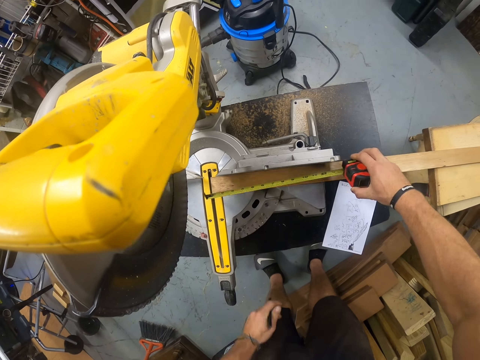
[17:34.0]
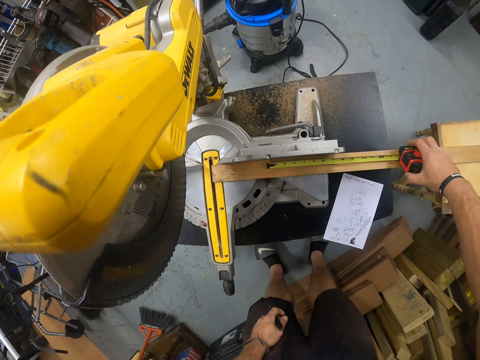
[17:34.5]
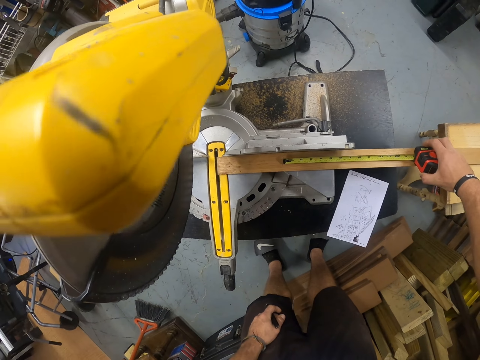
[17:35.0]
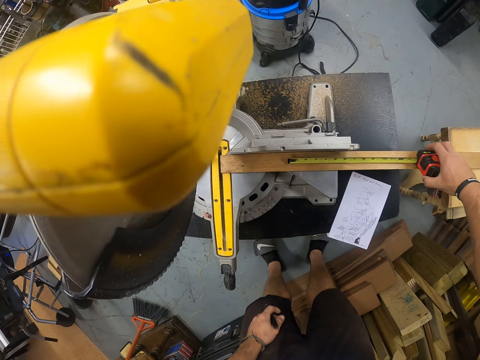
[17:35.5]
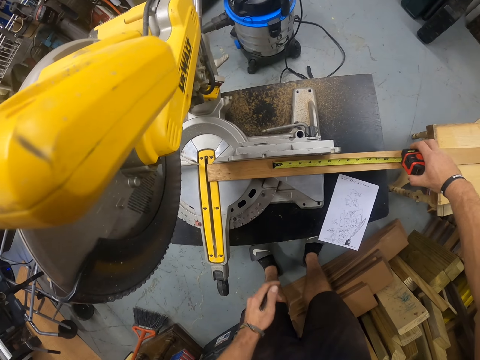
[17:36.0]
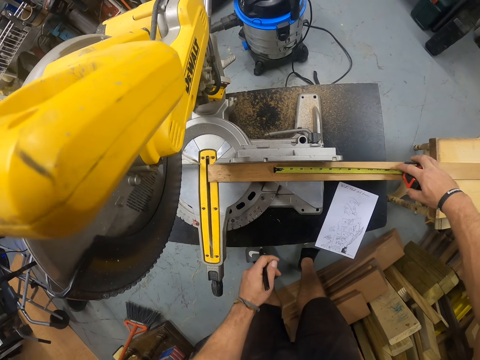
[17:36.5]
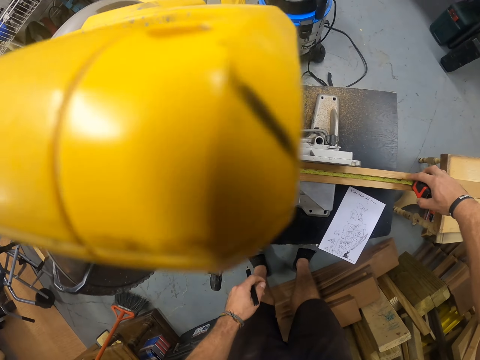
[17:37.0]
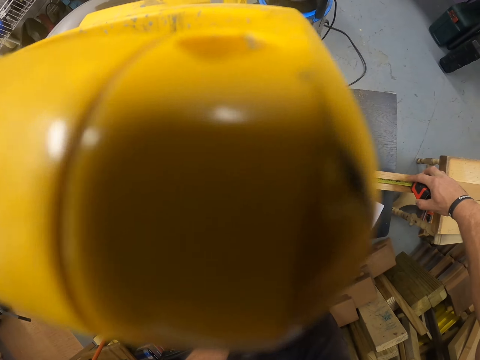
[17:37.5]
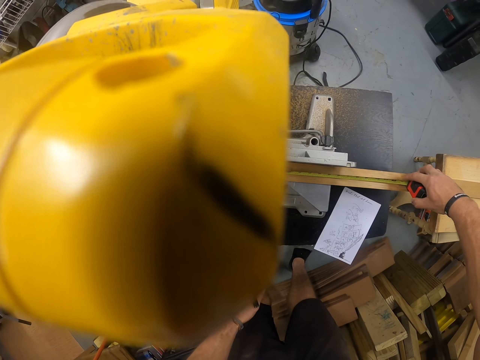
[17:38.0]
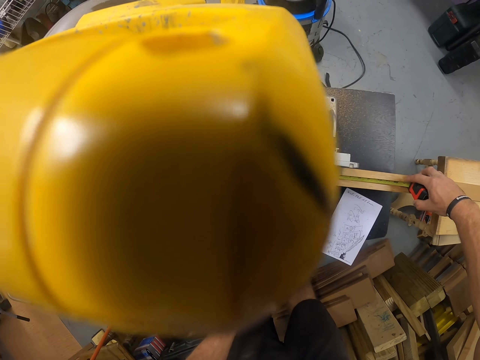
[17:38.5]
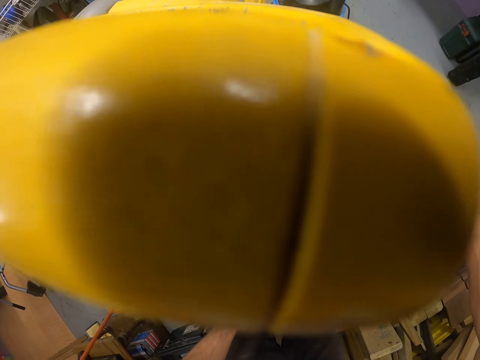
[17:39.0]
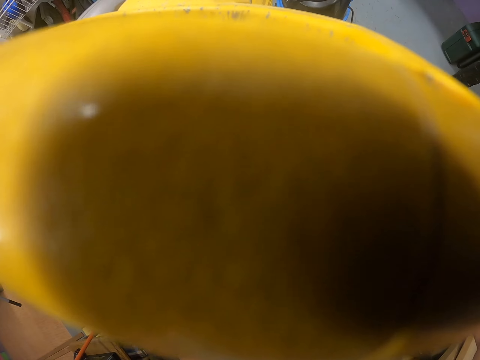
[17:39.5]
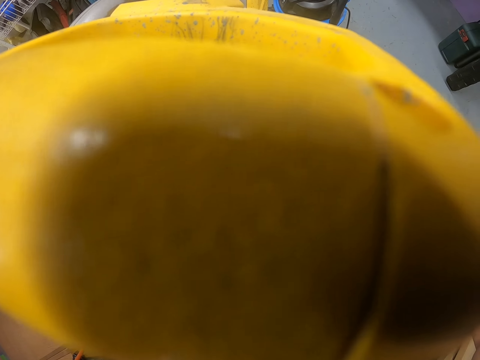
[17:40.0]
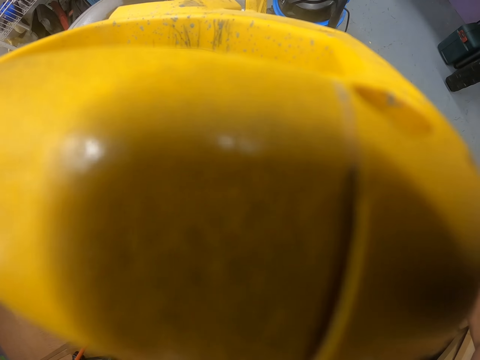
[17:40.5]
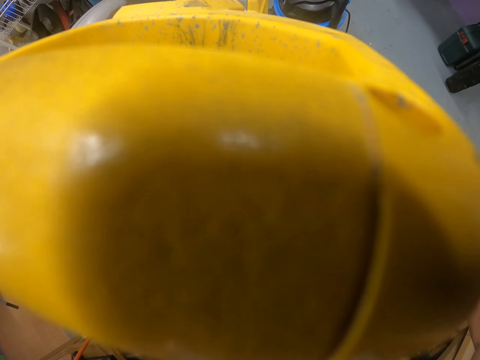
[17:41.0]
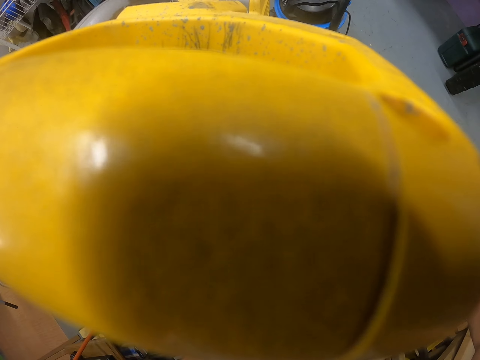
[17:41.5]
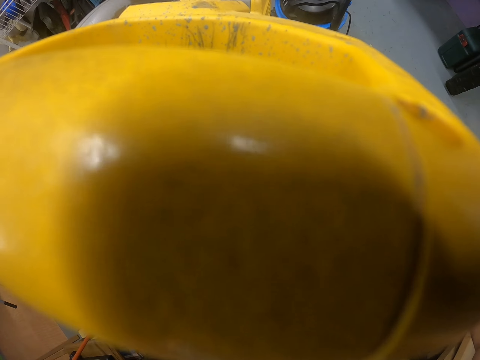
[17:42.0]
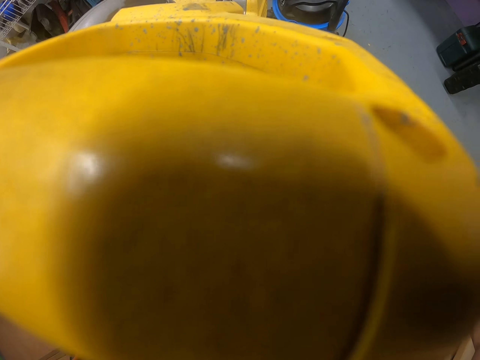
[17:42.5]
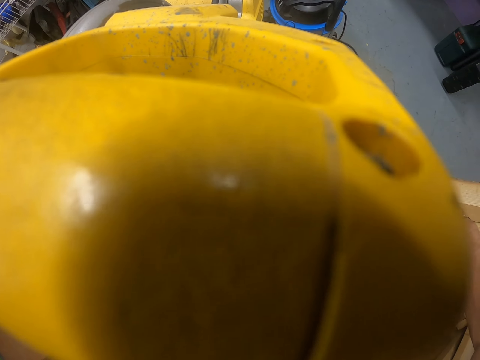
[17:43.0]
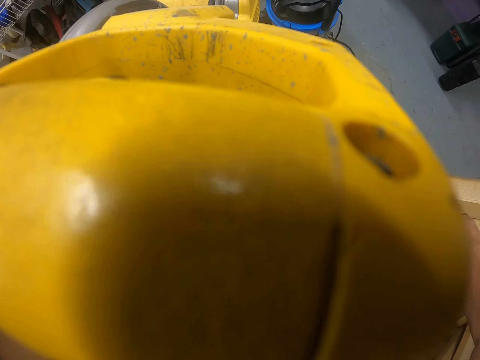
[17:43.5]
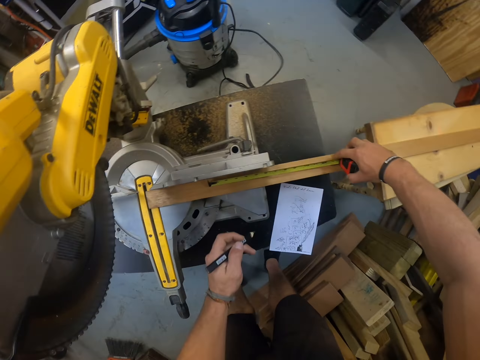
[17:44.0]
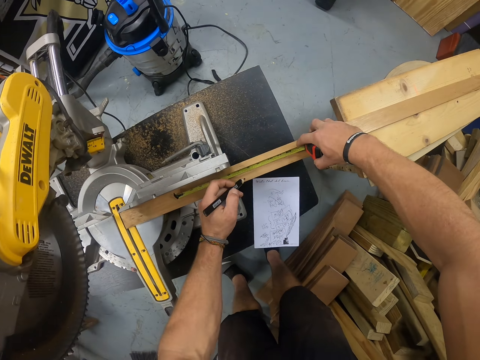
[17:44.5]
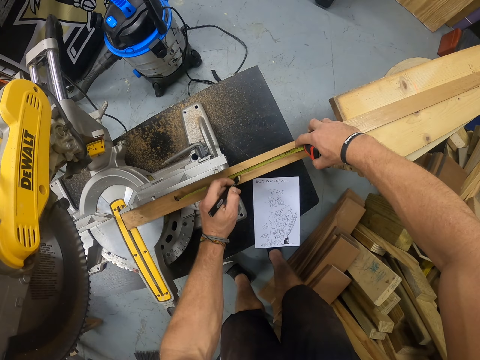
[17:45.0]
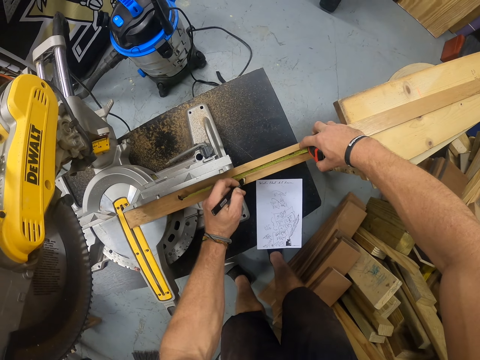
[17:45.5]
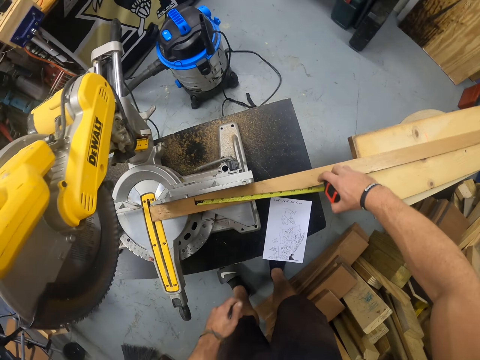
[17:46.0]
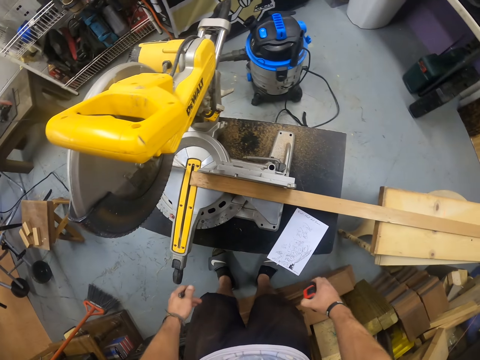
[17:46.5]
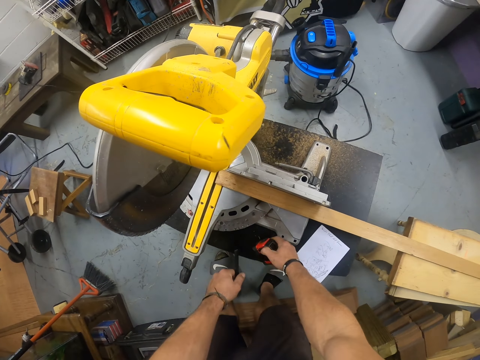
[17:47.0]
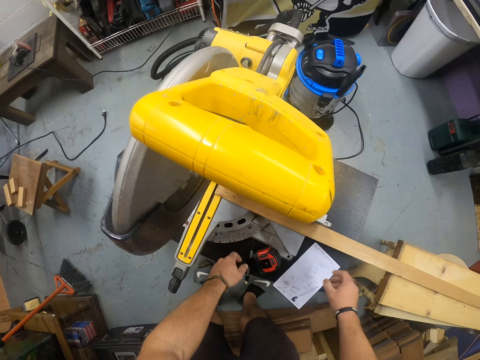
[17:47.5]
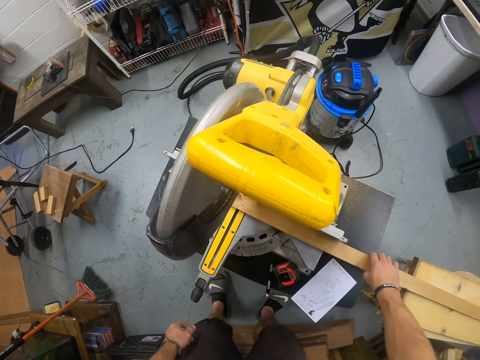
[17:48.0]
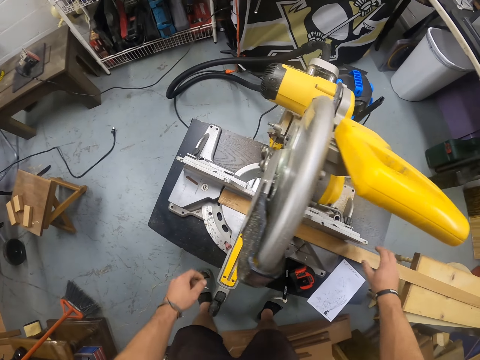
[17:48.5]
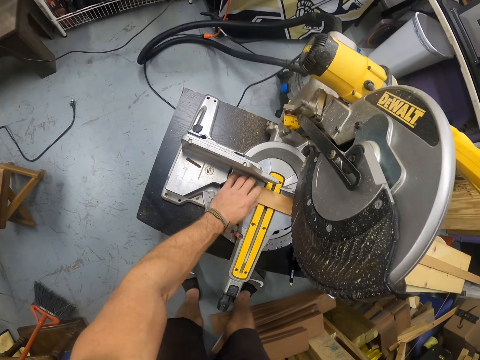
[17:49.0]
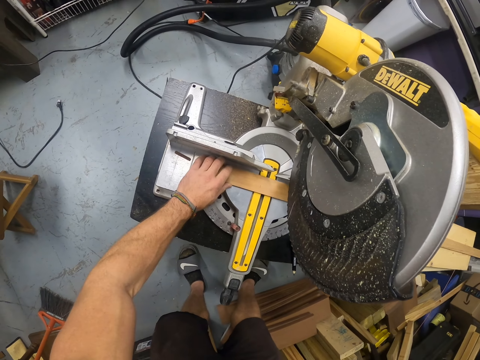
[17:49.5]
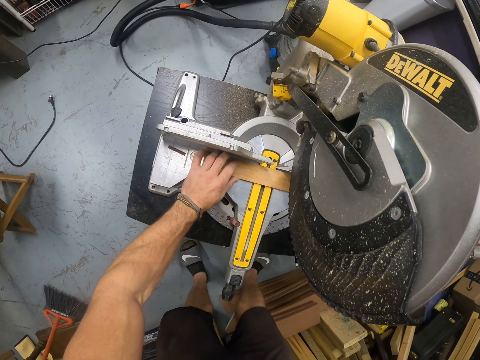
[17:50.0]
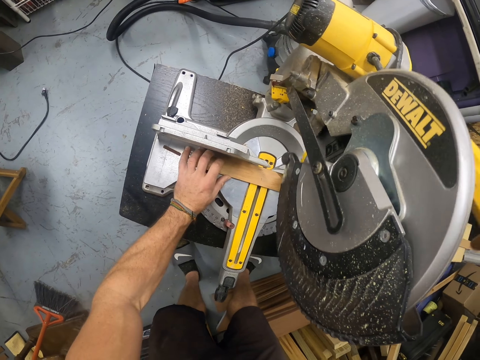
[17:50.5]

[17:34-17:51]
The camera wearer measures the piece of wood on the mitre saw with the tape measure in his right hand. He marks the piece of wood on the mitre saw with the pencil in his left hand. He retracts the tape into the tape measure in his right hand. He drops the pencil in his left hand on the table and drops the tape measure in his right hand on the table. He moves the piece of wood on the mitre saw with his right hand. He repositions the piece of wood on the mitre saw with his left hand.

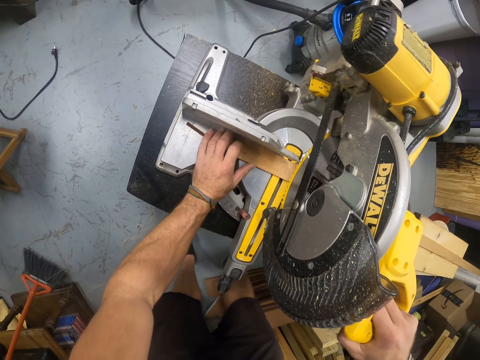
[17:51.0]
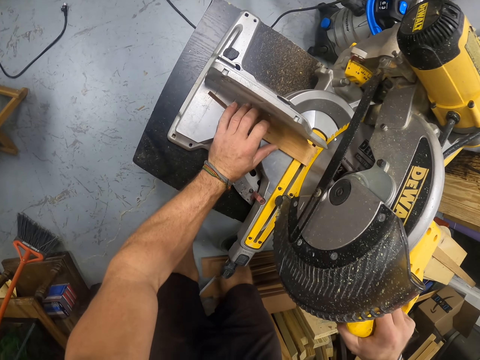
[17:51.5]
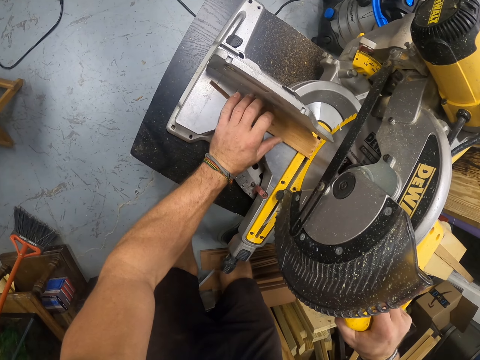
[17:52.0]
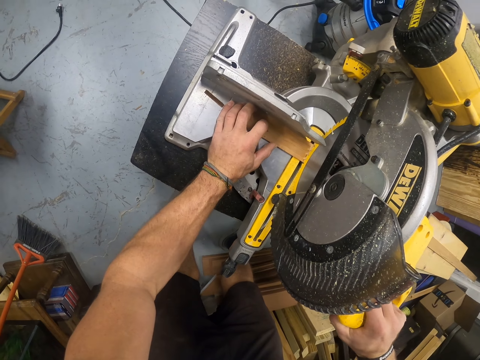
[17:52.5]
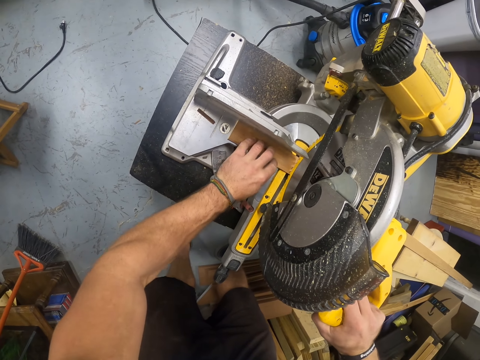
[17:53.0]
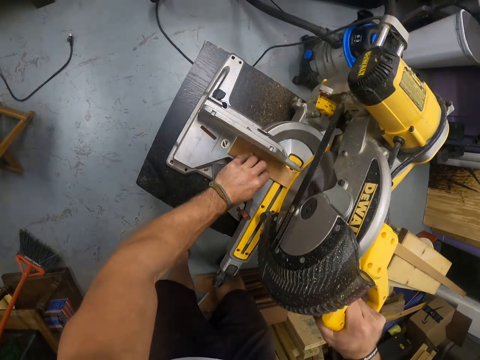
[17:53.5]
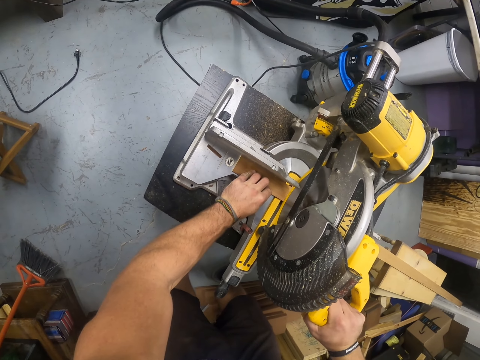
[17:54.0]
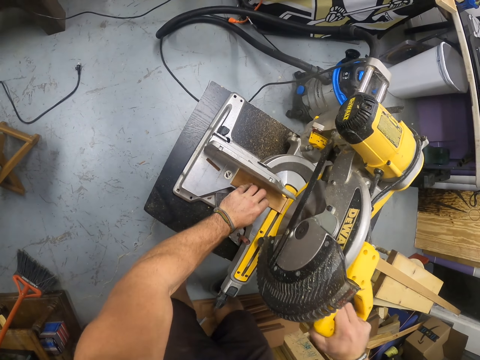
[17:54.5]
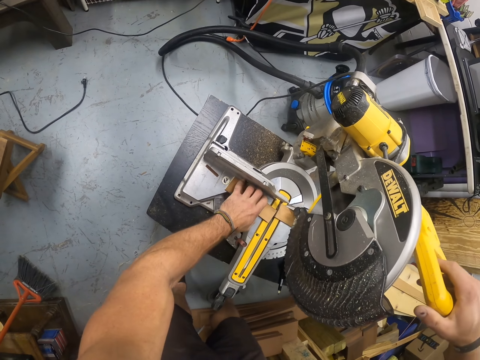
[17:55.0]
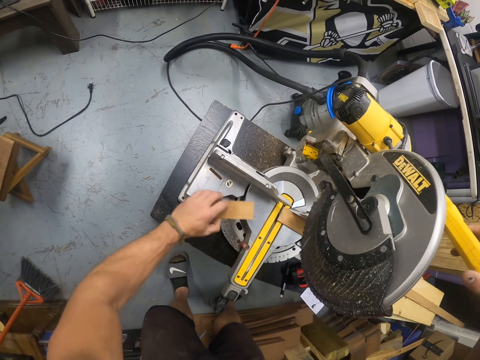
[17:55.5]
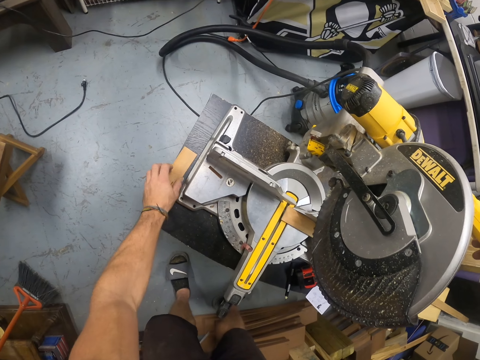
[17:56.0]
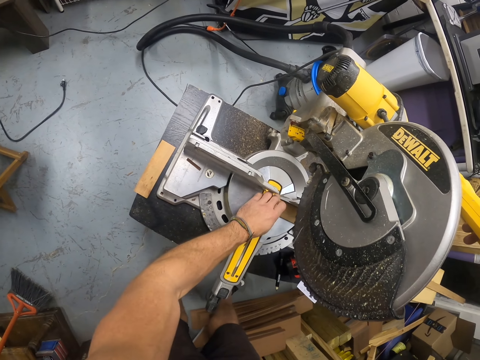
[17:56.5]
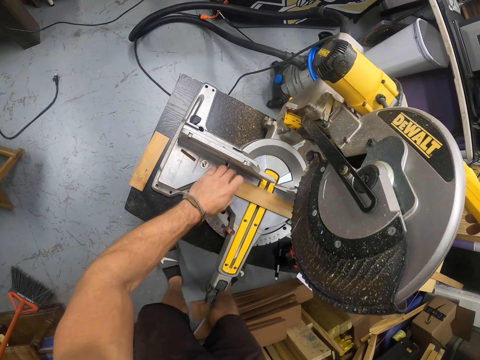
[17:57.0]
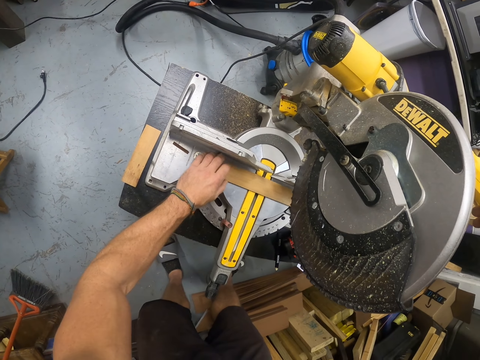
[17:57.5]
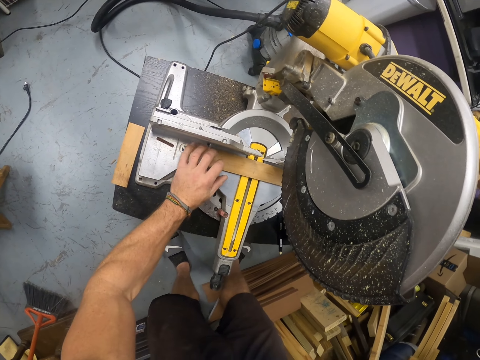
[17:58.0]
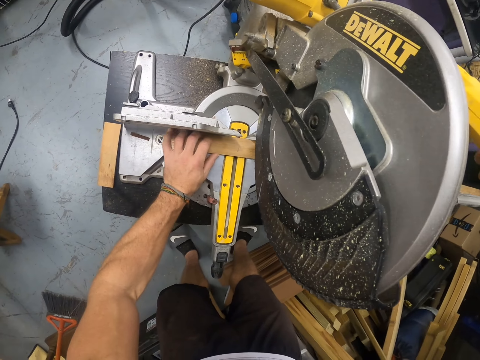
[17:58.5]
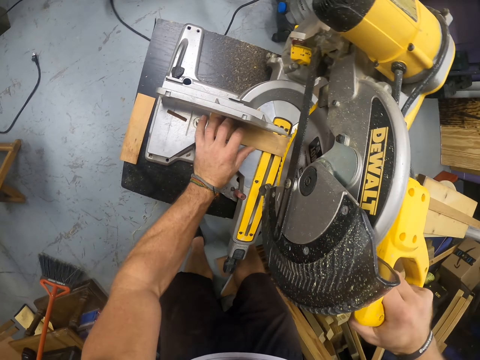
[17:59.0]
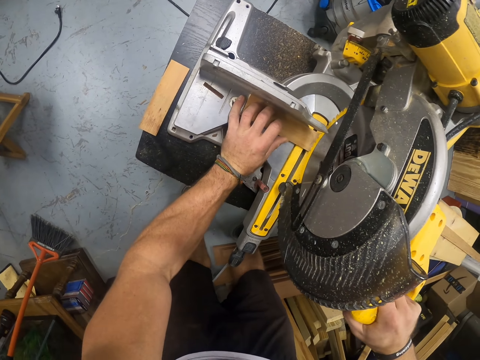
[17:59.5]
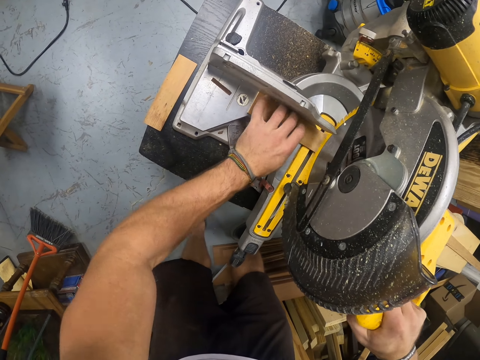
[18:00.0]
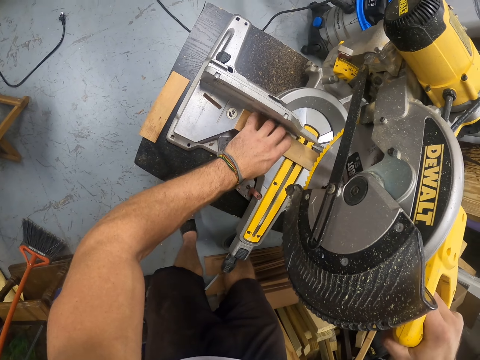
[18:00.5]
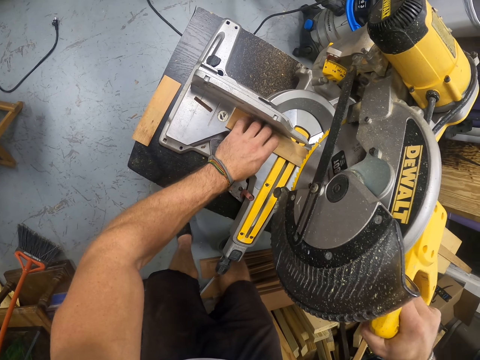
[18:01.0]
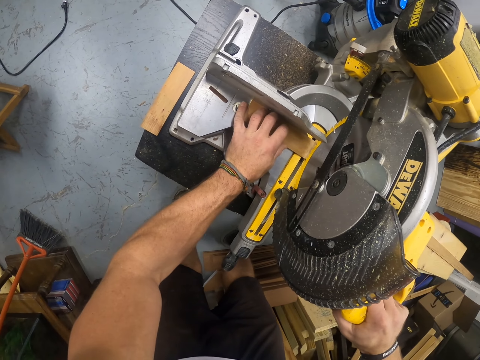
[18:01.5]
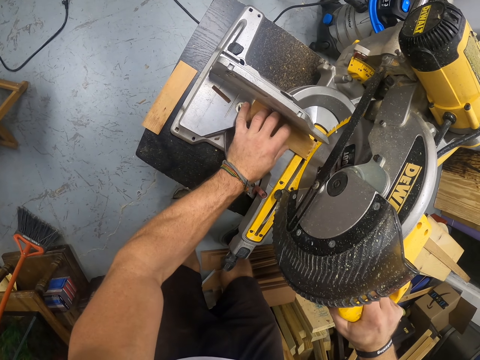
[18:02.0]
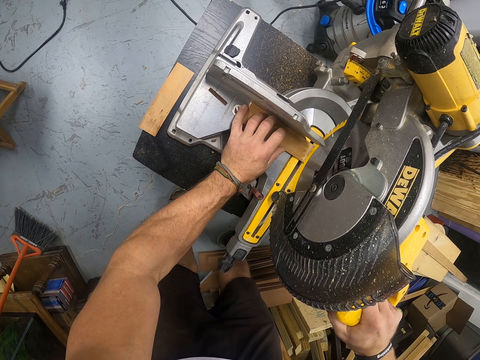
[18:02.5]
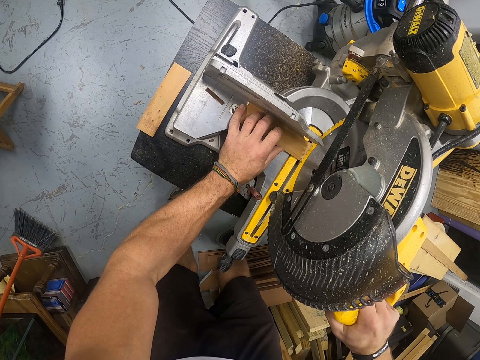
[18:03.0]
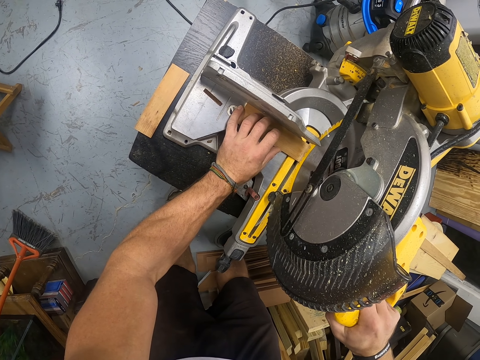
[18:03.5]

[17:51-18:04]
The camera wearer cuts the piece of wood with the mitre saw in his right hand. He lowers the circular saw. He picks up the piece of wood from the mitre saw with his left hand. He drops the piece of wood in his left hand on the table. He repositions the piece of wood on the mitre saw with his left hand. He cuts the piece of wood with the mitre saw in his right hand. He adjusts the wood.
